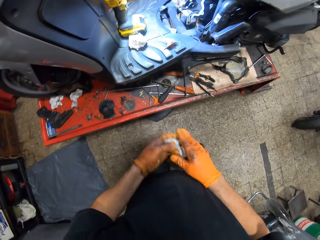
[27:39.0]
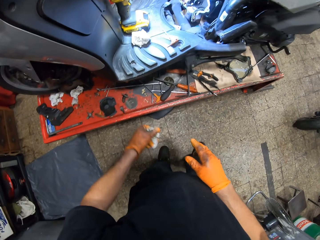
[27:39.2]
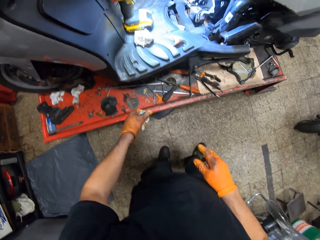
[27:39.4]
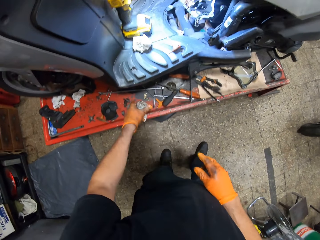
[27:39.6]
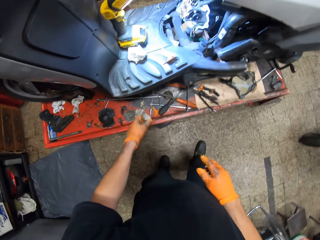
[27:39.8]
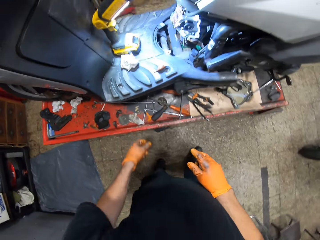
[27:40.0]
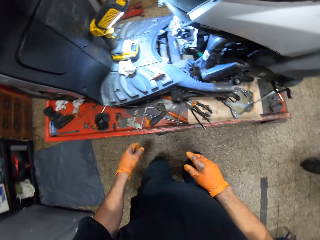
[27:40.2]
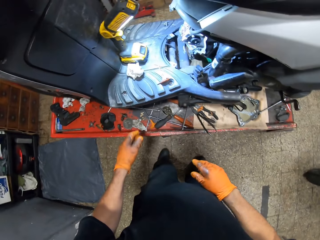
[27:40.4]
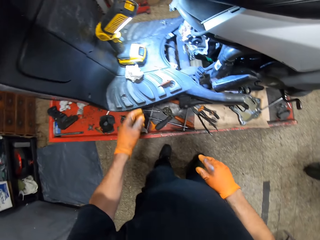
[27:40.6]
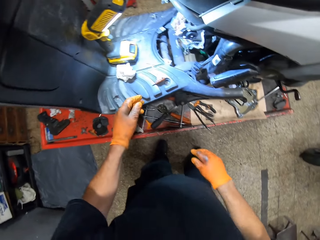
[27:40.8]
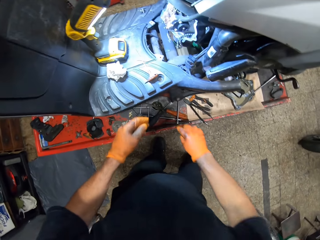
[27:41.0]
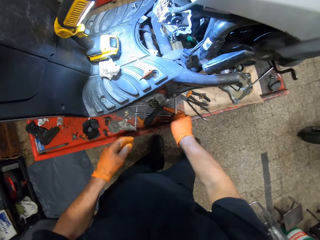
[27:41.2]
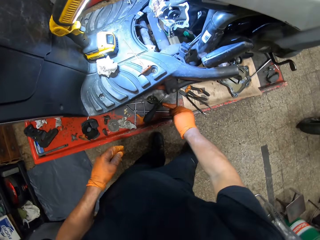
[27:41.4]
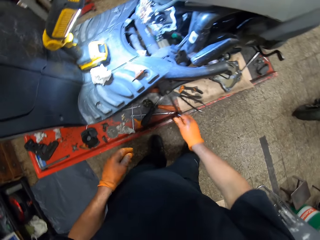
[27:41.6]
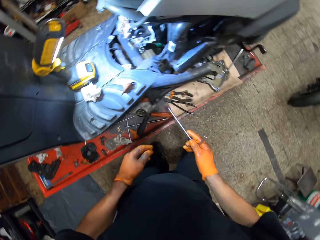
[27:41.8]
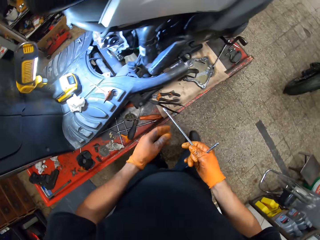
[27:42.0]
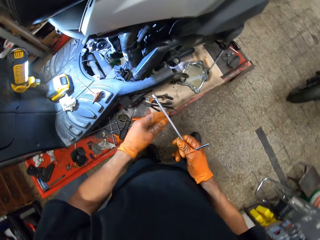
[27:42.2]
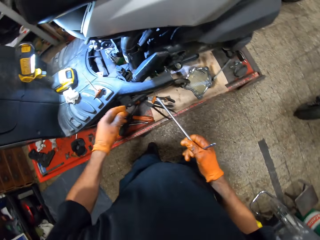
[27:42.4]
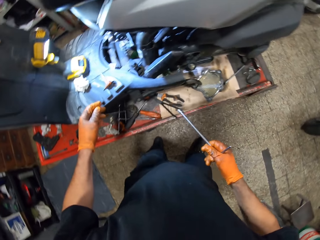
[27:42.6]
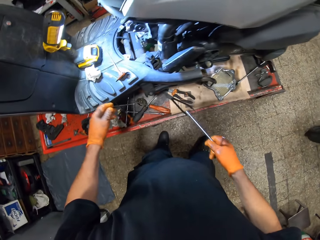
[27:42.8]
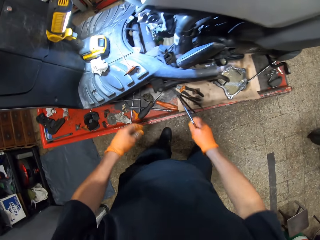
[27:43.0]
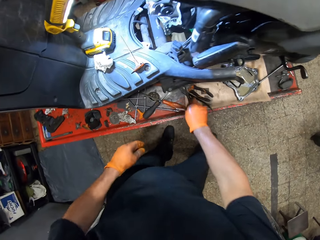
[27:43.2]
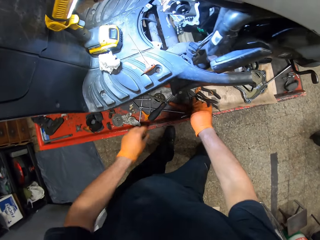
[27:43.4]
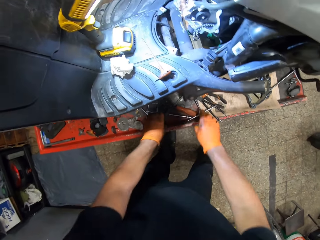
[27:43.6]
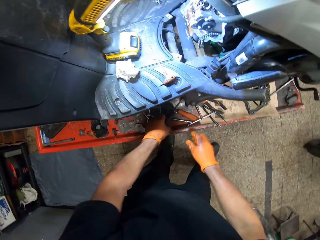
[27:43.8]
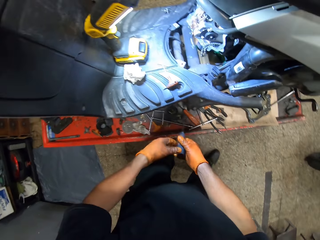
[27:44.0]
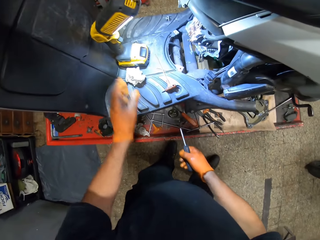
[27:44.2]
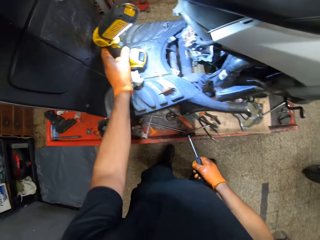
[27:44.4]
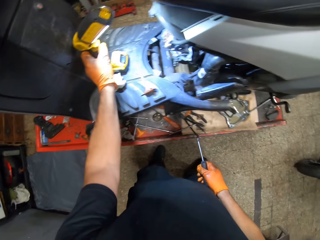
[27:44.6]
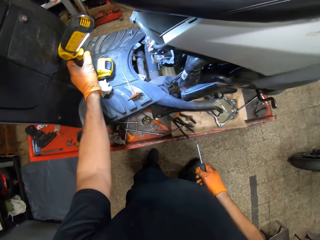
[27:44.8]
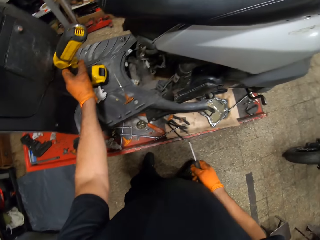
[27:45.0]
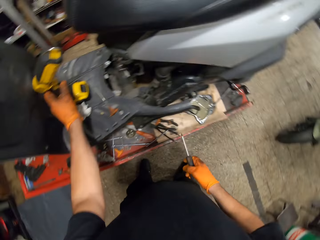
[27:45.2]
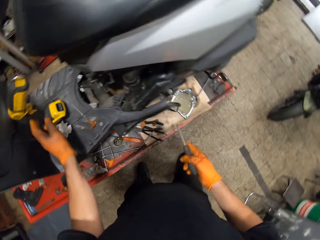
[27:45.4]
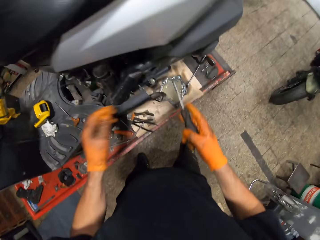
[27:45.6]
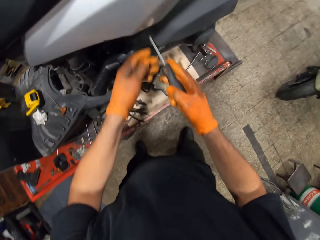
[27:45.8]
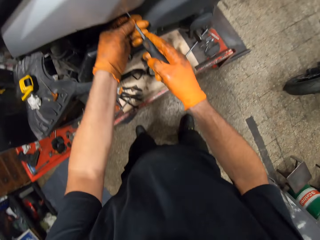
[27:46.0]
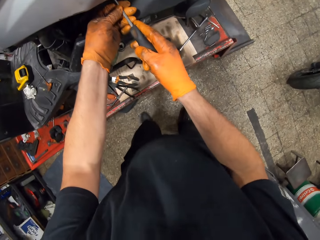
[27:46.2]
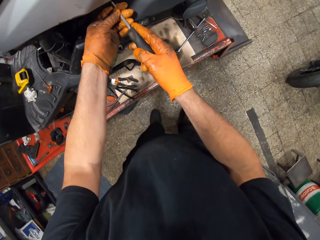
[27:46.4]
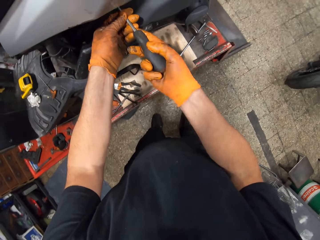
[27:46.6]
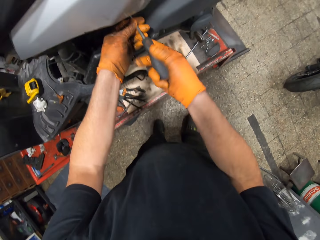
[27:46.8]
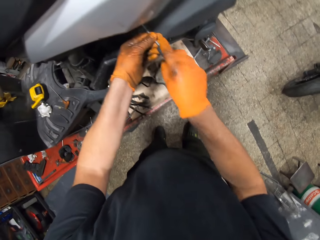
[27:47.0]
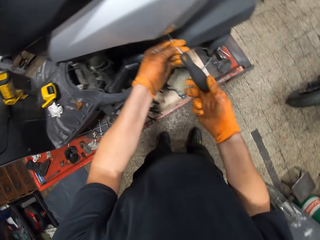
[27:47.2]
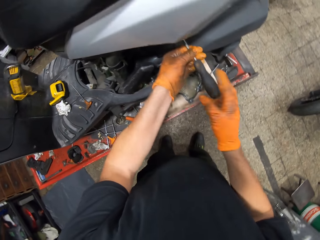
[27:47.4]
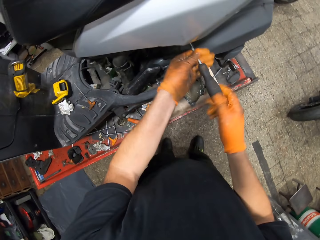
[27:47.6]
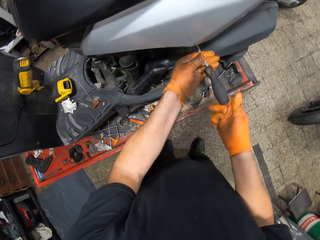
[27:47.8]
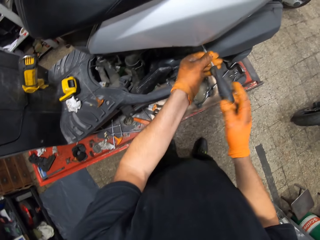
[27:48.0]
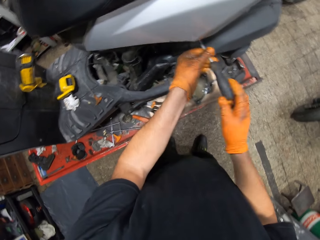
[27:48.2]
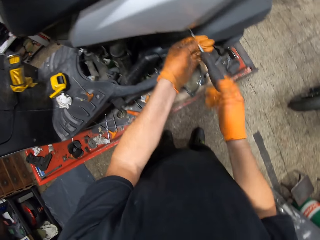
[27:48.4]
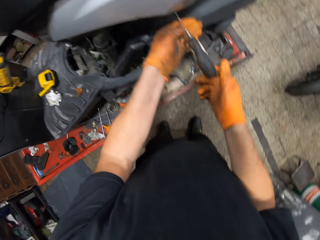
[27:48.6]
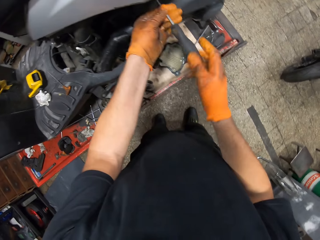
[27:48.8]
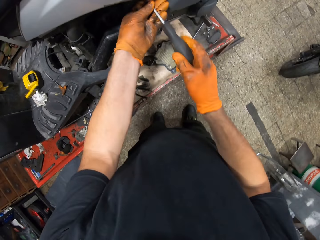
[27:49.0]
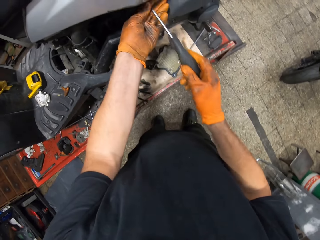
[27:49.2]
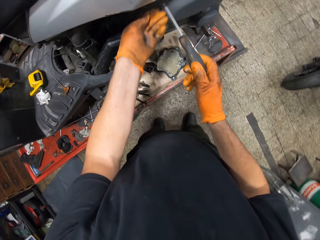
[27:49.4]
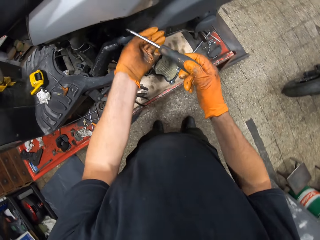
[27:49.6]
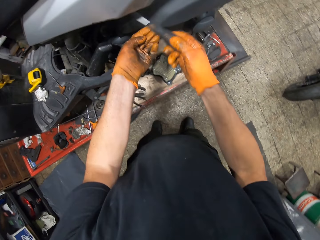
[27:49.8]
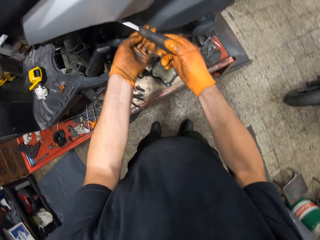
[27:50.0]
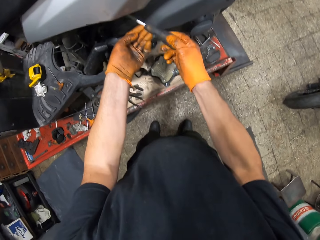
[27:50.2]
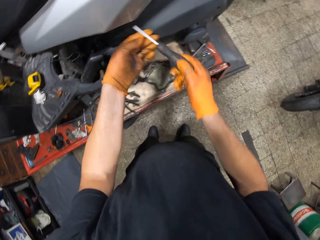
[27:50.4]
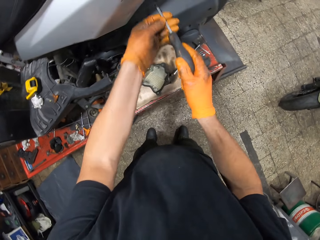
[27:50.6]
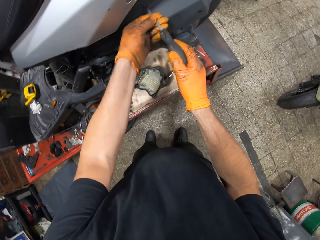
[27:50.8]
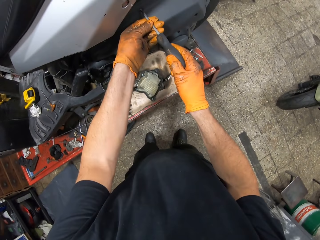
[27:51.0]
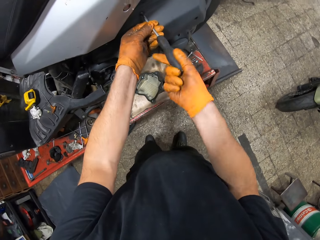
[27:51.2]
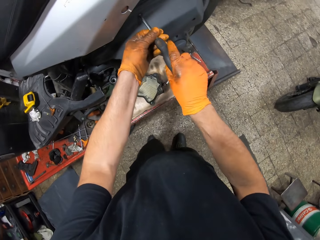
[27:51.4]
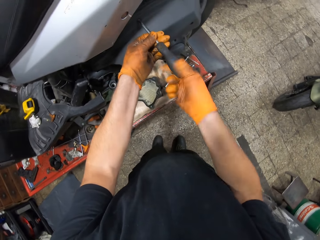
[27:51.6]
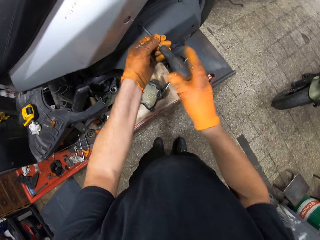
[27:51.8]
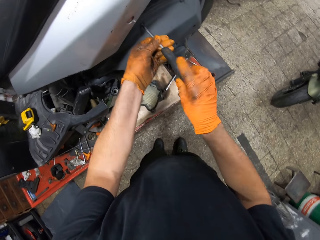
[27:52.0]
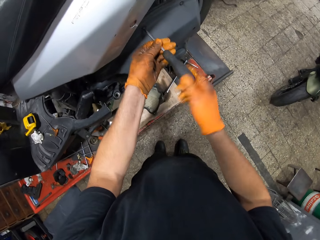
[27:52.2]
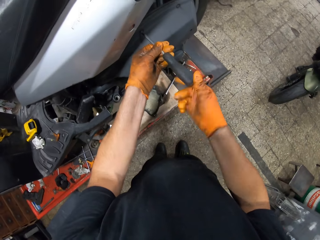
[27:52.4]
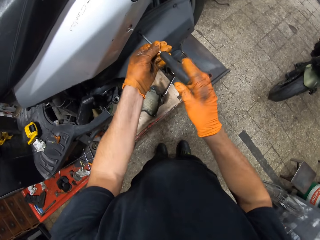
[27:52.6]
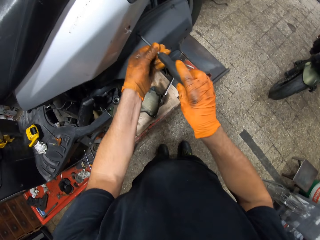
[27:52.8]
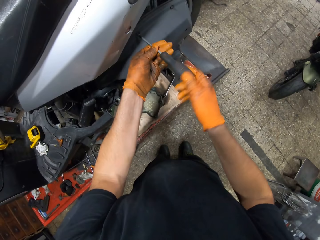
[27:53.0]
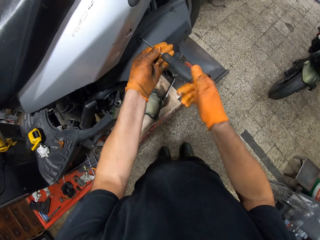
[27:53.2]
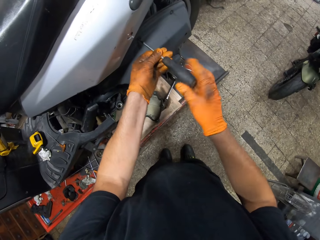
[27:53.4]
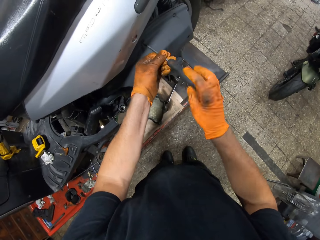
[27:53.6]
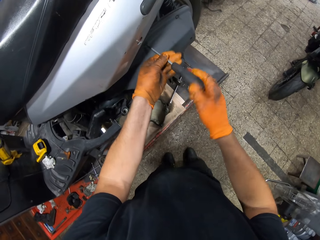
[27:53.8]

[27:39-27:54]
The camera wearer stares at the motorcycle. He drops the tissue on the work table with his gloved left hand. He picks up a T spanner on the table with his gloved right hand. He drops the spanner back on the table with his gloved right hand. He picks up a spanner with his gloved left hand from the work table. He holds the screwdriver with his gloved right hand, picks up the screwdriver, and switches off a lamp on the motorcycle with his gloved right hand. He loosens screws from the motorcycle saddle bag with a screwdriver in both gloved hands. He hits the screwdriver on the motorcycle saddle bag with the screwdriver in his gloved right hand. He loosens screws from the motorcycle saddle bag with the screwdriver in both gloved hands.

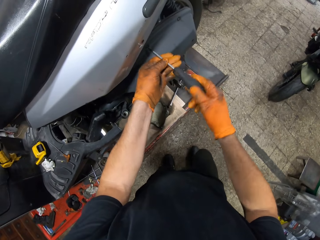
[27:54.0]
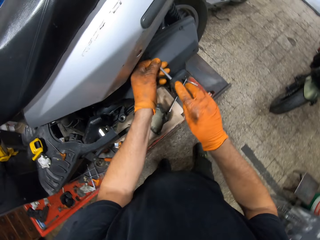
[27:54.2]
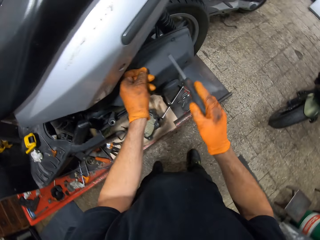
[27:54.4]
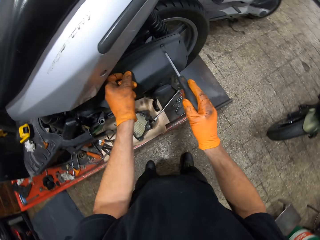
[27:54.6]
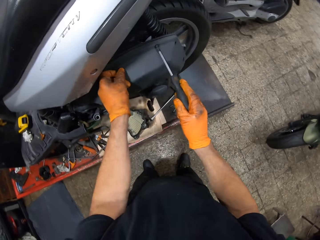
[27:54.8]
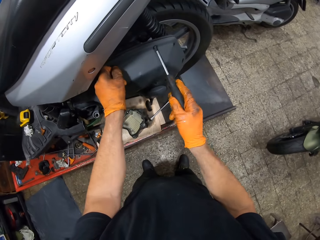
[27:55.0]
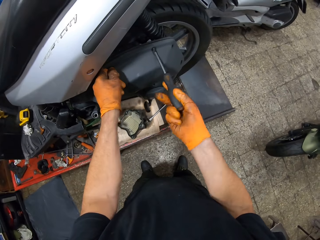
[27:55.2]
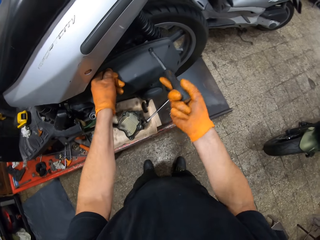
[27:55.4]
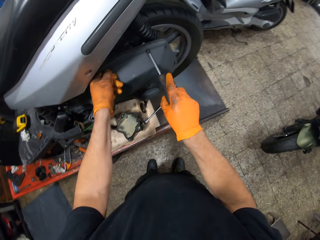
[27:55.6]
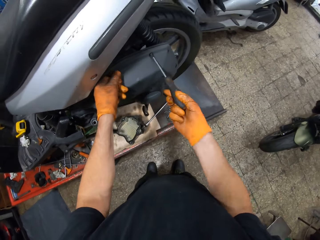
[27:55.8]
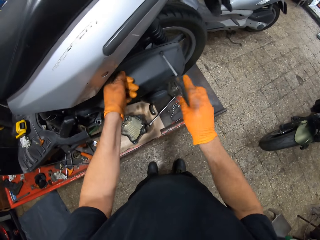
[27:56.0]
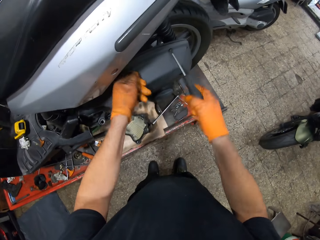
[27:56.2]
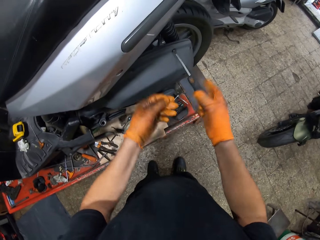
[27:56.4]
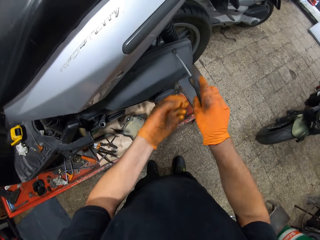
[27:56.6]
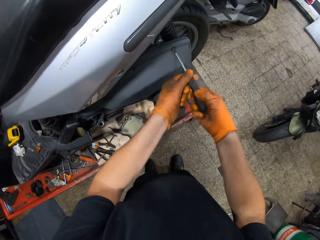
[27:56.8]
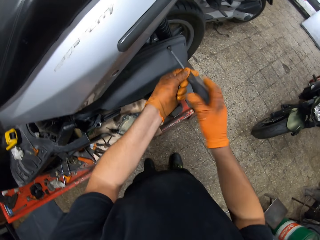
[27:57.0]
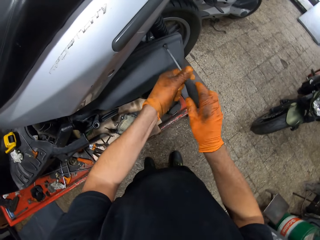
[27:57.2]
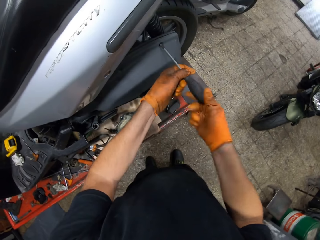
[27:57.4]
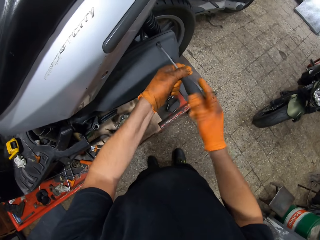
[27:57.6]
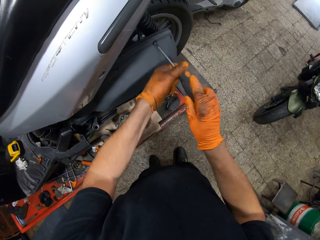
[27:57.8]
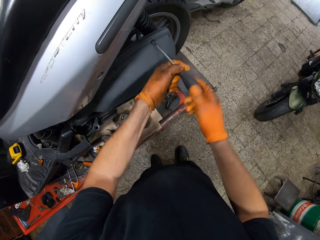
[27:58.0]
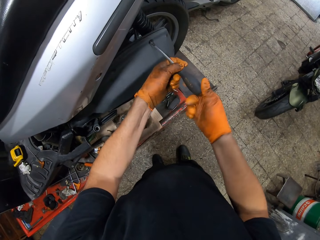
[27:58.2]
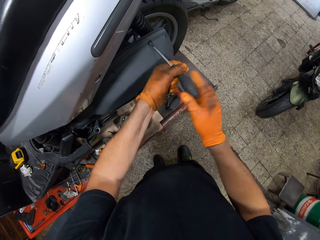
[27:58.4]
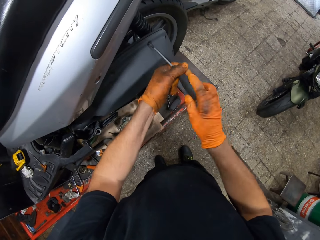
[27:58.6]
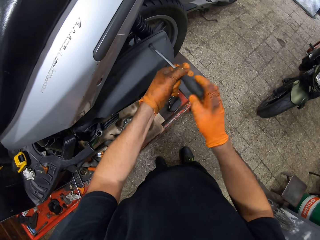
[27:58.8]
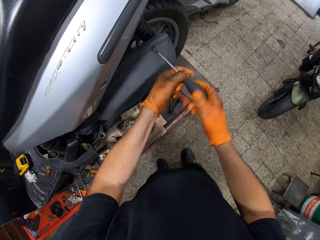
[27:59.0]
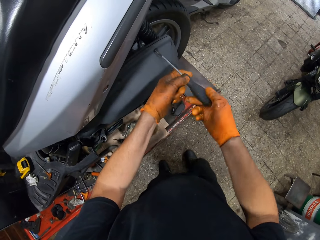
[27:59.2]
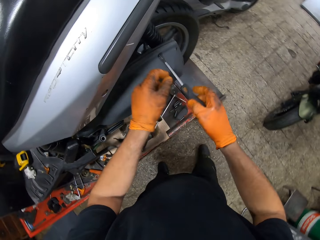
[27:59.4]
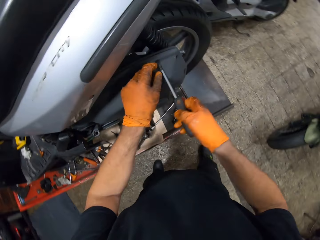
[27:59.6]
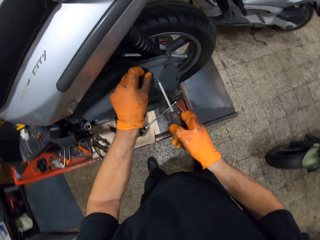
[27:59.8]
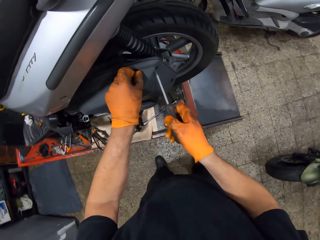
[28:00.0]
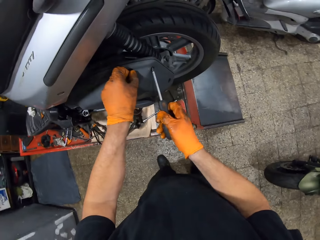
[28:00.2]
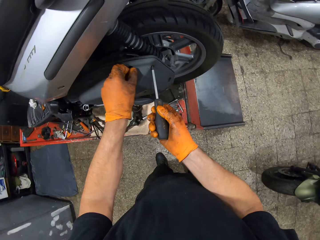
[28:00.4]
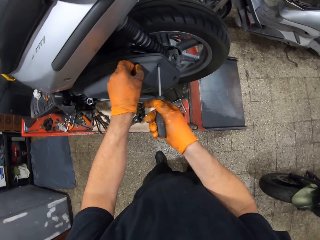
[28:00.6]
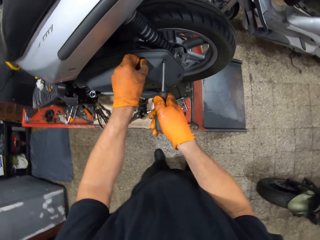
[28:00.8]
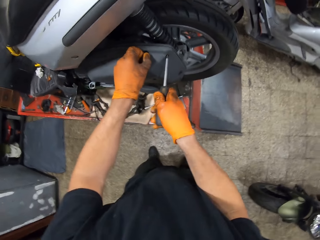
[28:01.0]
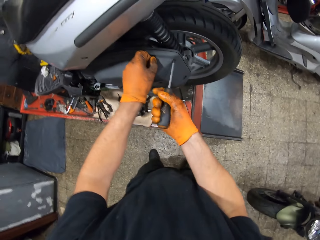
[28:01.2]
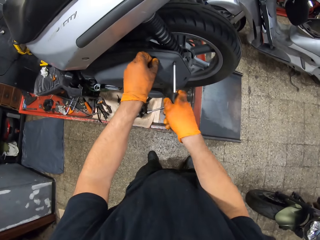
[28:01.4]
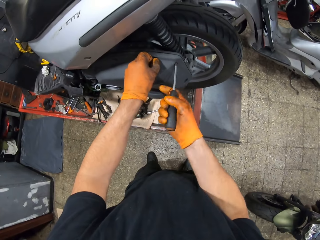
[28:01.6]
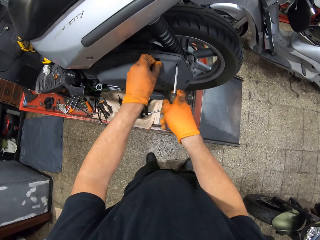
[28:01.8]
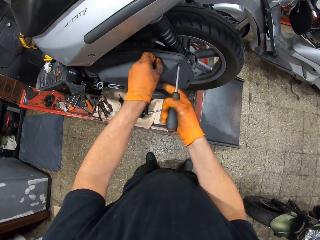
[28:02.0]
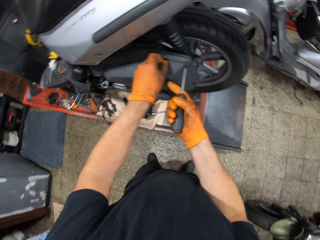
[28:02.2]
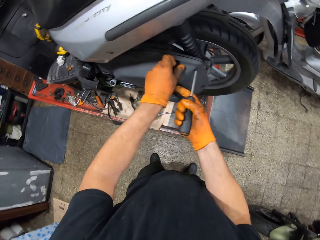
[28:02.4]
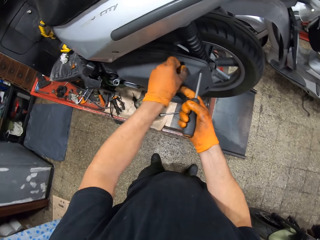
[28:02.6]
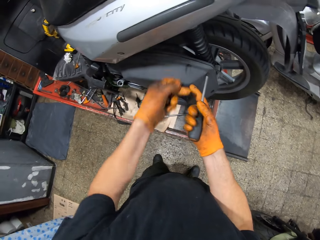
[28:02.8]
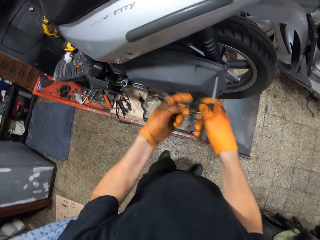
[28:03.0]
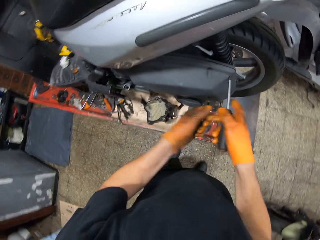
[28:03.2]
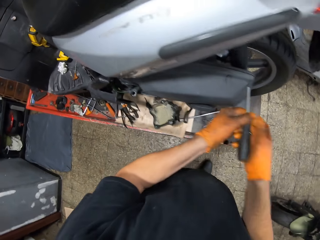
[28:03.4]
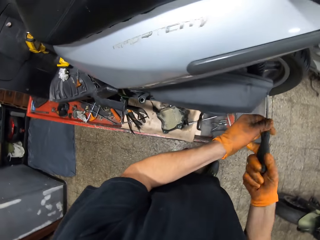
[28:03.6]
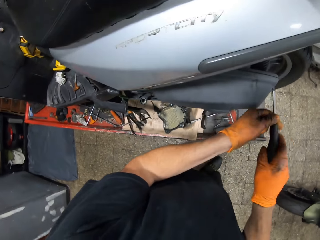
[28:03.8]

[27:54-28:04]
The camera wearer loosens screws from the motorcycle chain cover with a screwdriver in both gloved hands.
